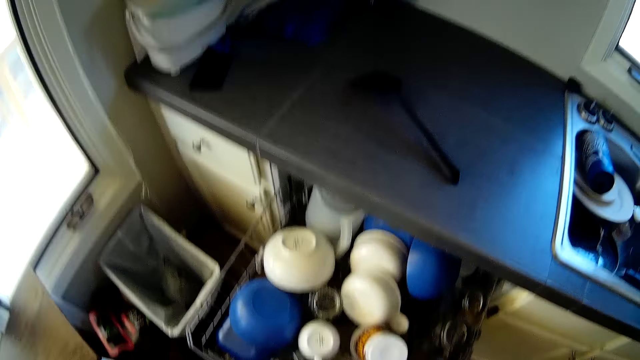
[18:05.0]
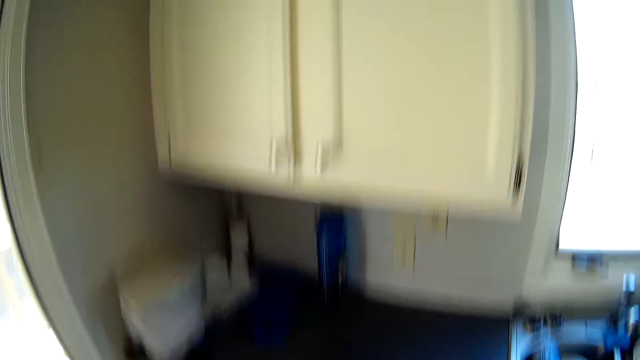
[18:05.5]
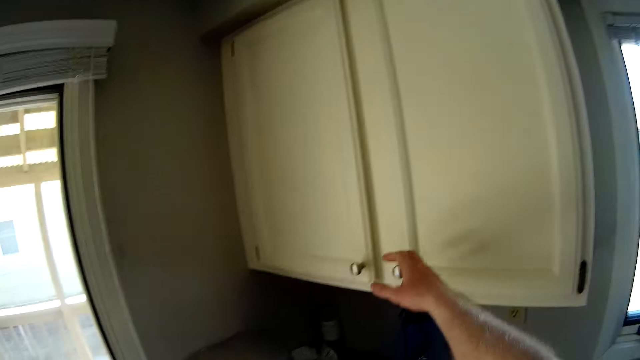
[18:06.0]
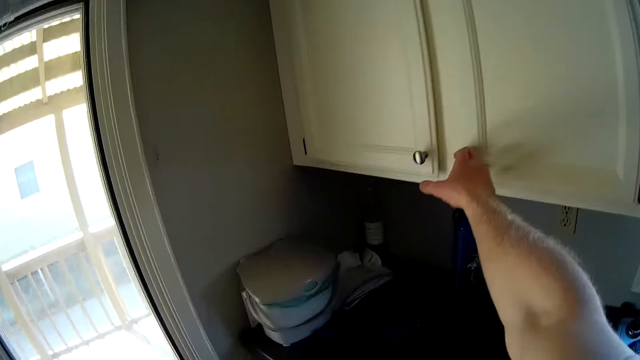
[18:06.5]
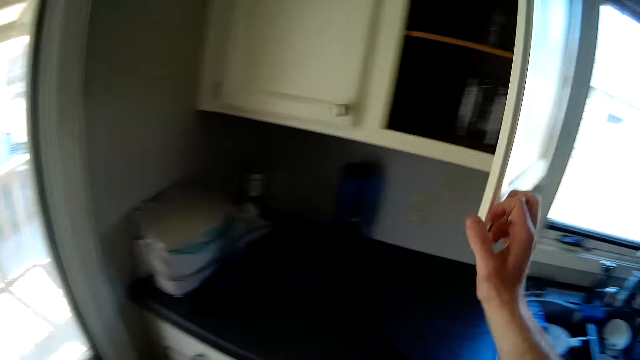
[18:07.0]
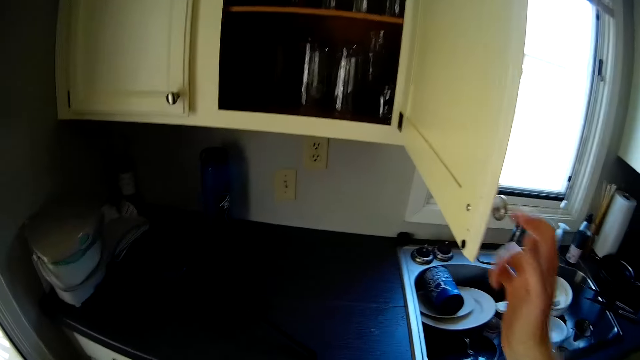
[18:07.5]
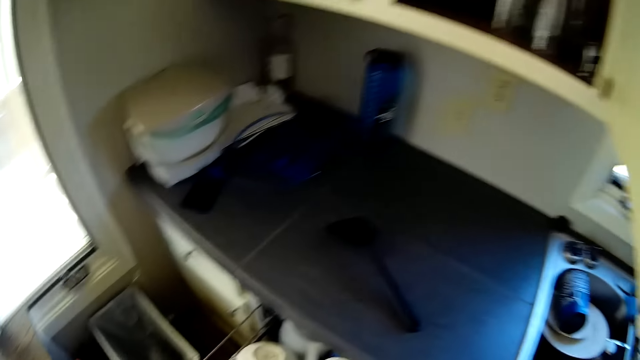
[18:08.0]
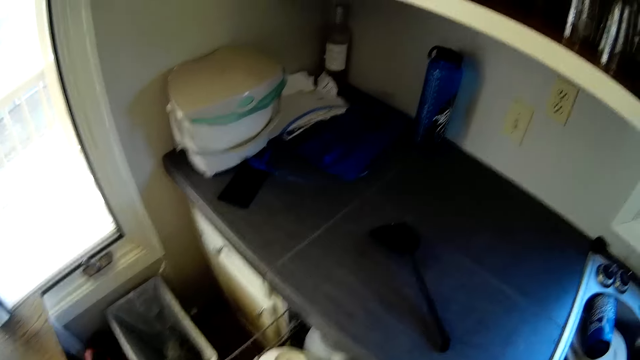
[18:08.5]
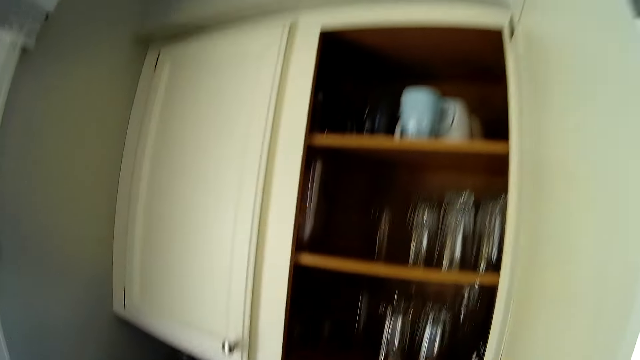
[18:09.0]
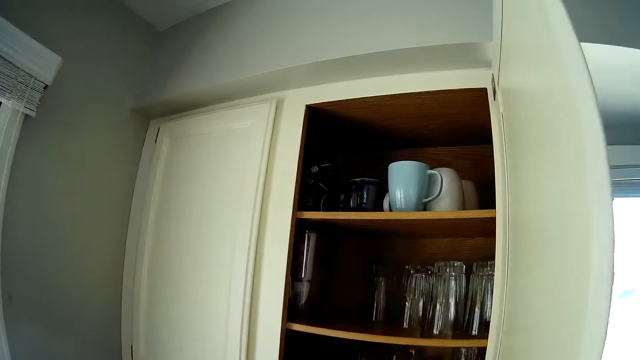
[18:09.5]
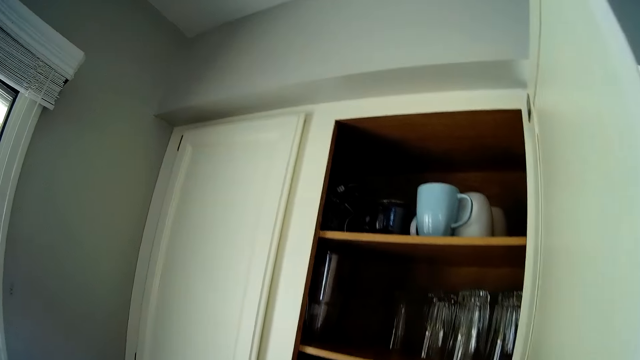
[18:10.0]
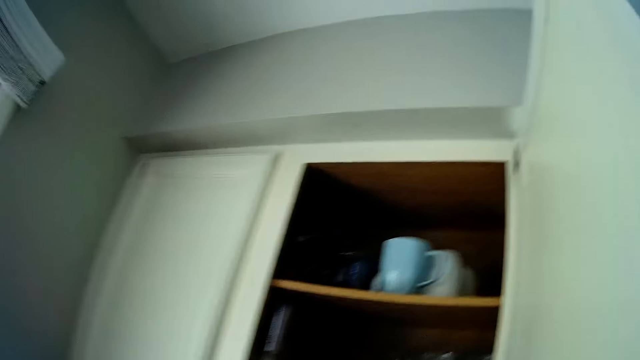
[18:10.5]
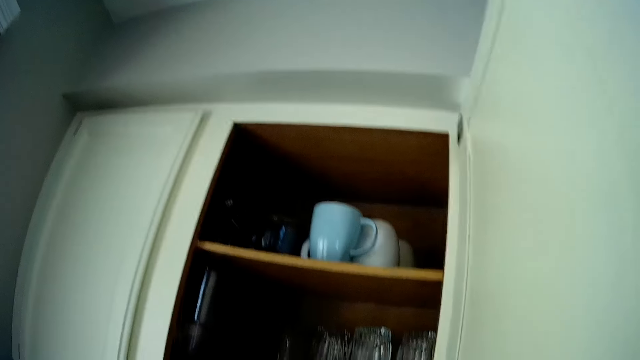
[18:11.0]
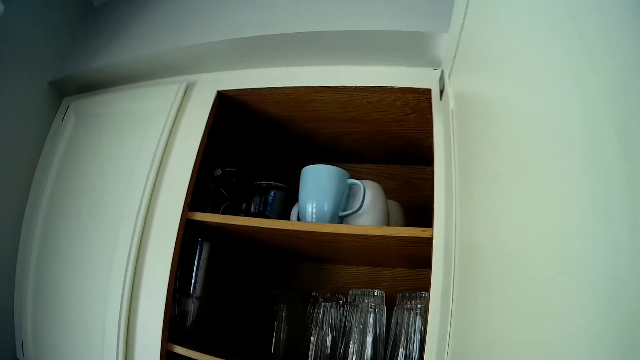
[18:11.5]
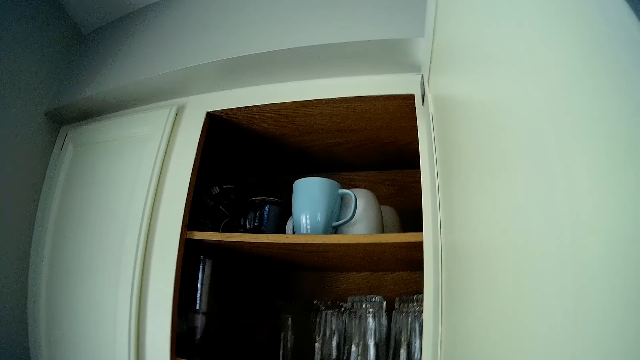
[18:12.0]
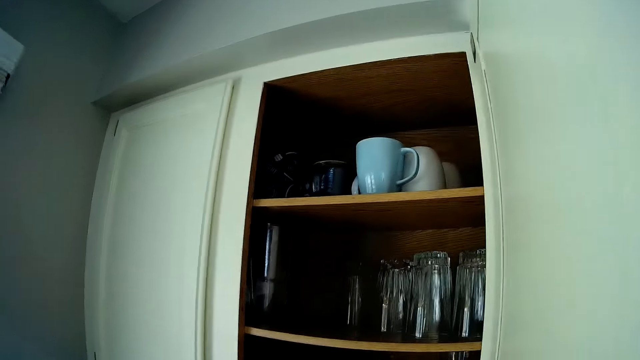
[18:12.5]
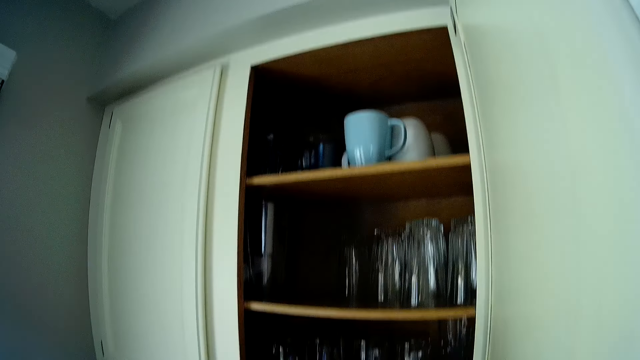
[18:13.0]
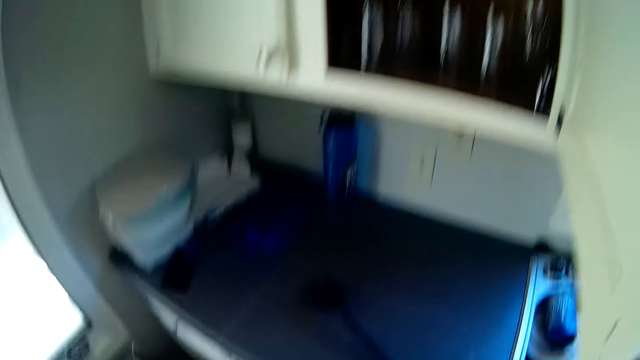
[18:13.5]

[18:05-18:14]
The camera wearer opens a kitchen cabinet or cupboard with his right hand. He stares inside the kitchen cupboard. He arranges glasses in the kitchen cupboard.

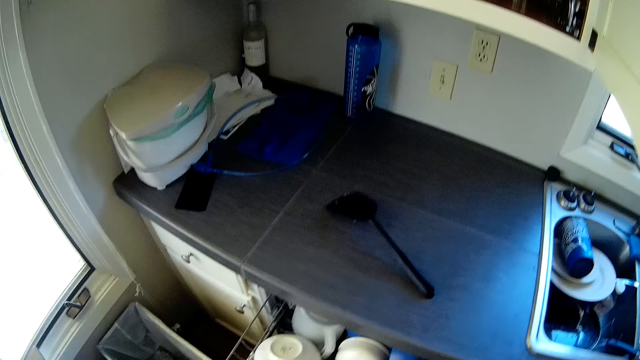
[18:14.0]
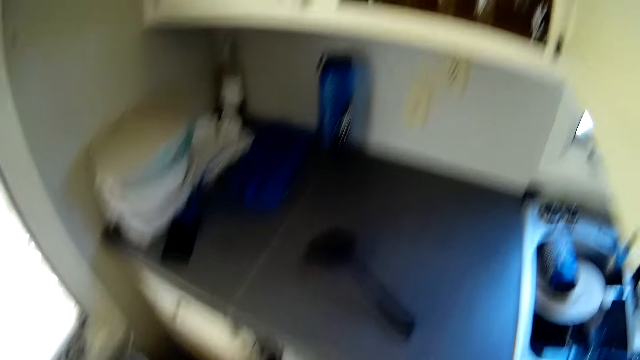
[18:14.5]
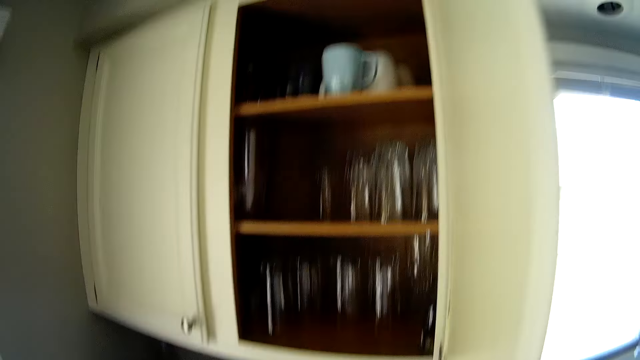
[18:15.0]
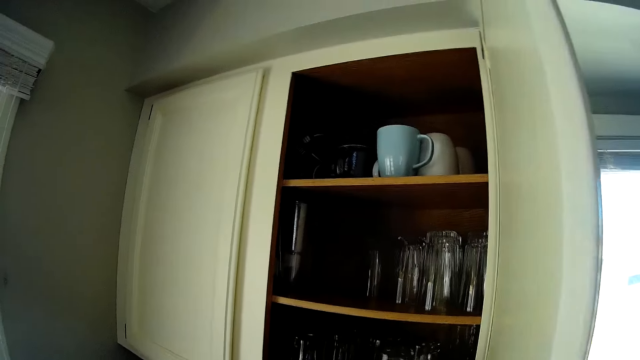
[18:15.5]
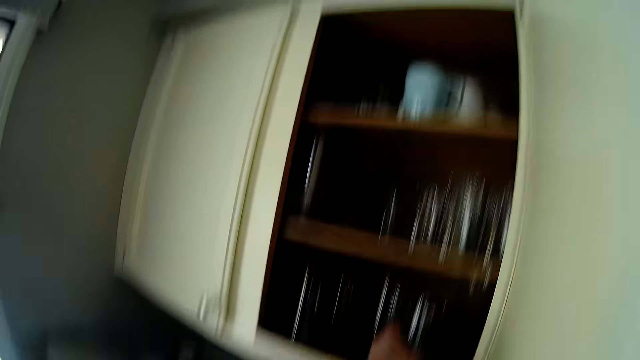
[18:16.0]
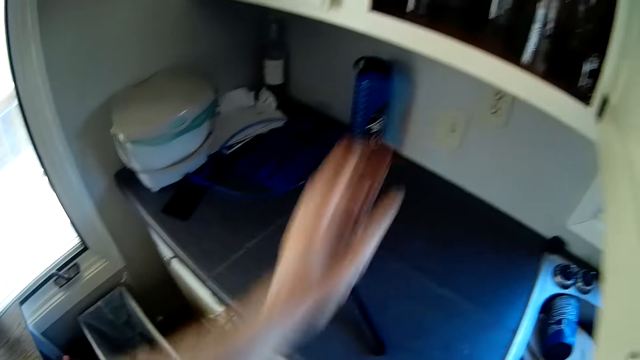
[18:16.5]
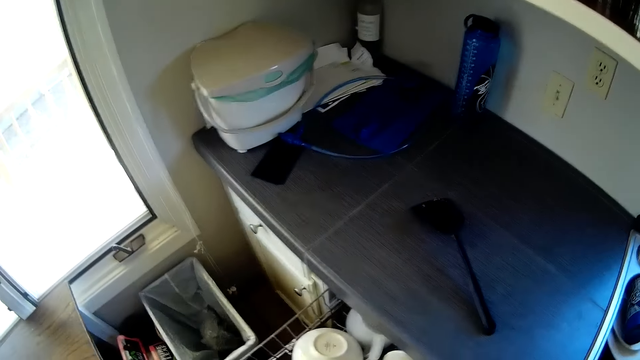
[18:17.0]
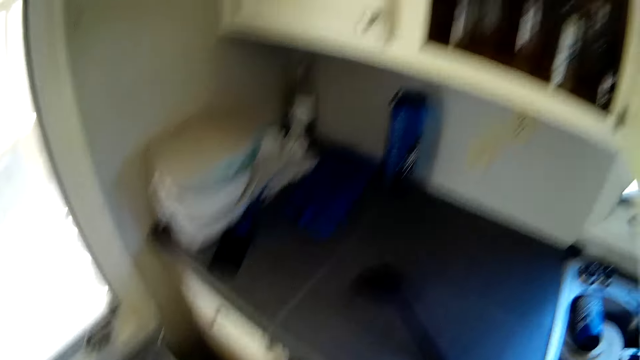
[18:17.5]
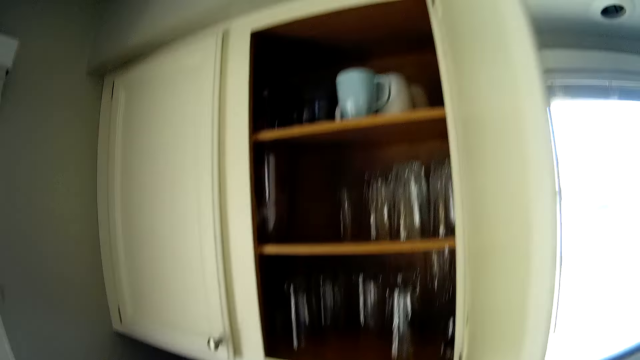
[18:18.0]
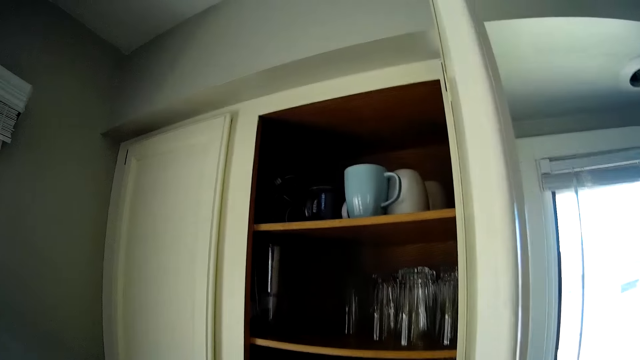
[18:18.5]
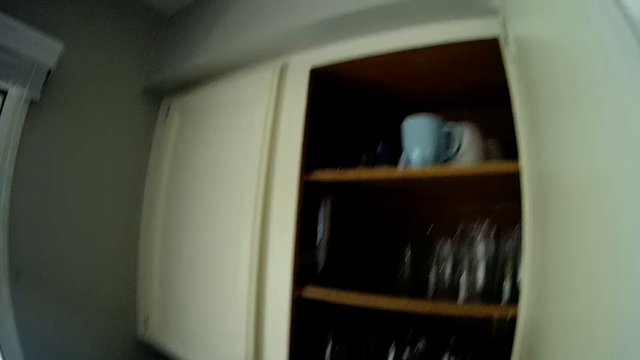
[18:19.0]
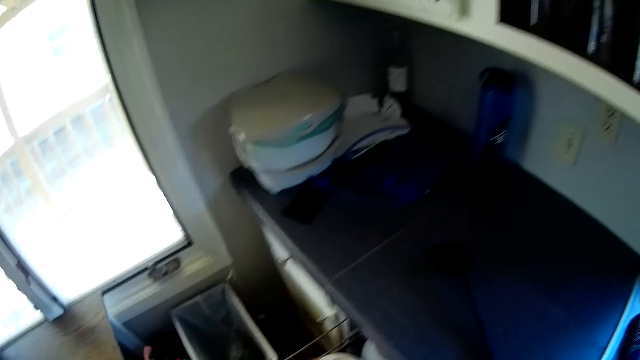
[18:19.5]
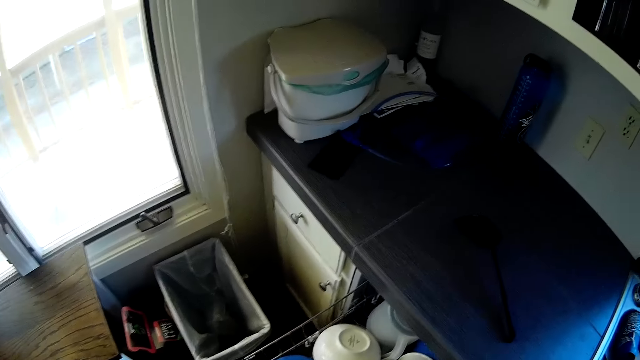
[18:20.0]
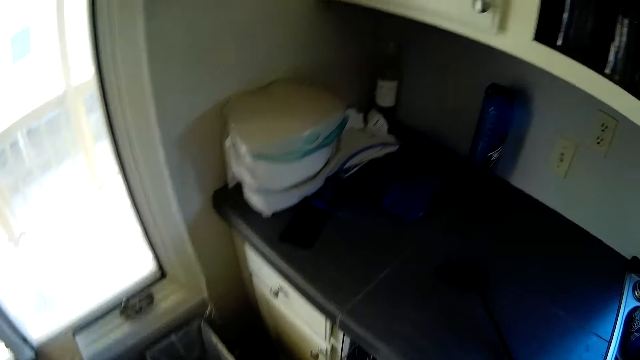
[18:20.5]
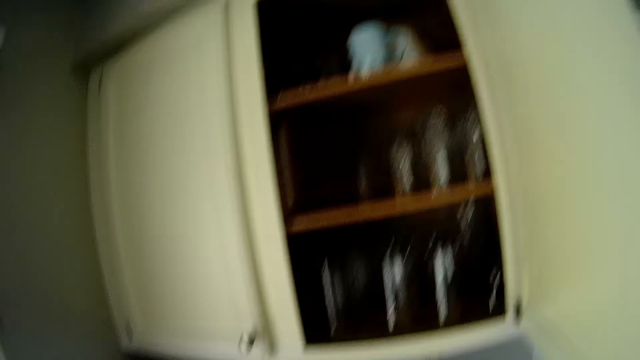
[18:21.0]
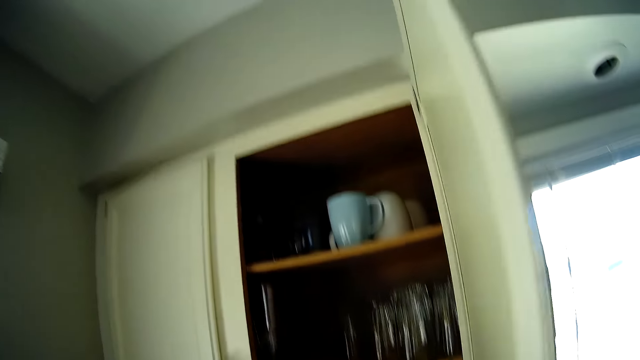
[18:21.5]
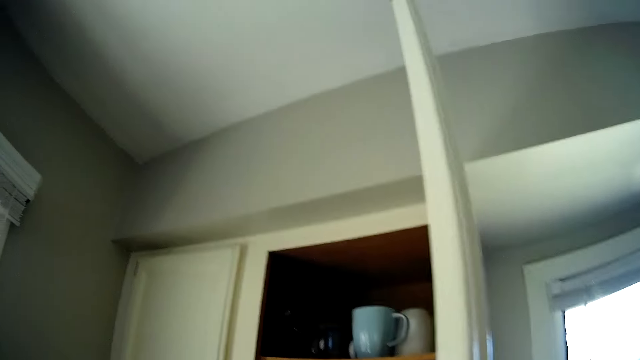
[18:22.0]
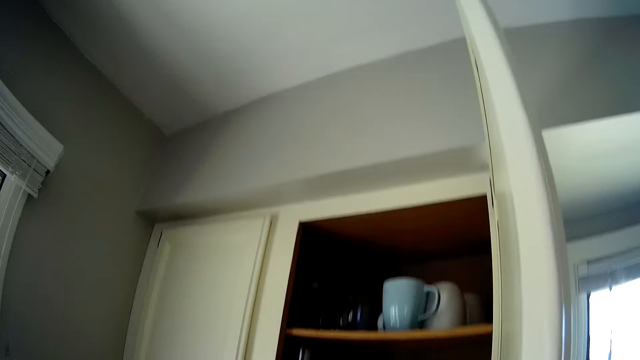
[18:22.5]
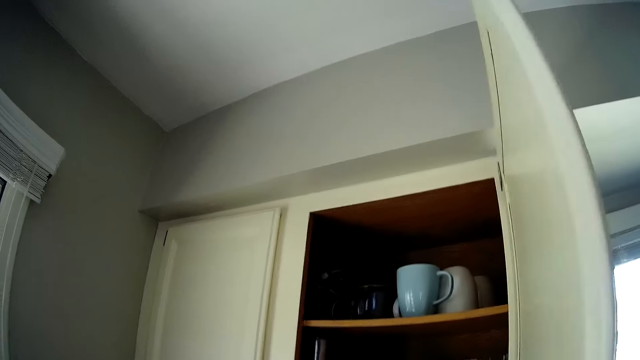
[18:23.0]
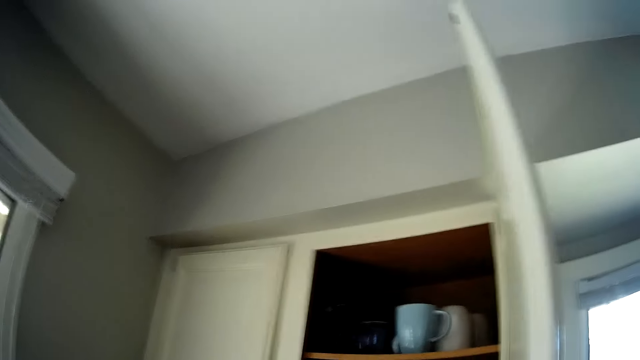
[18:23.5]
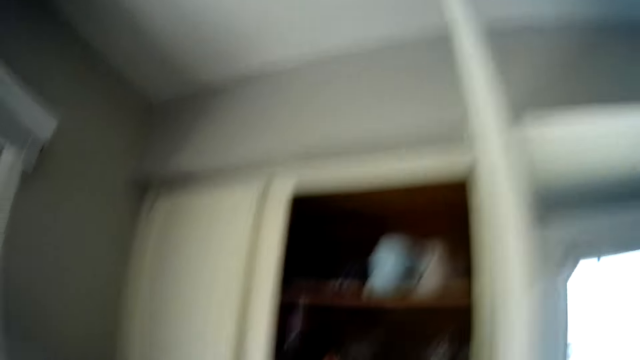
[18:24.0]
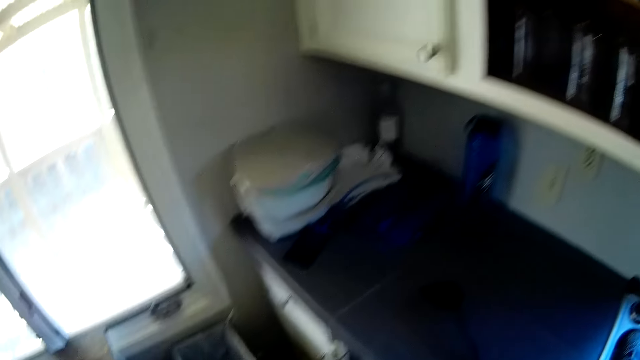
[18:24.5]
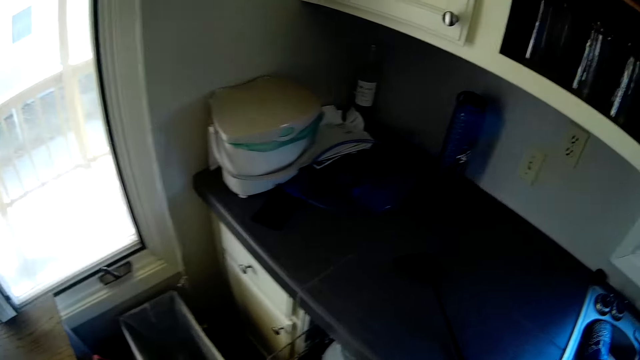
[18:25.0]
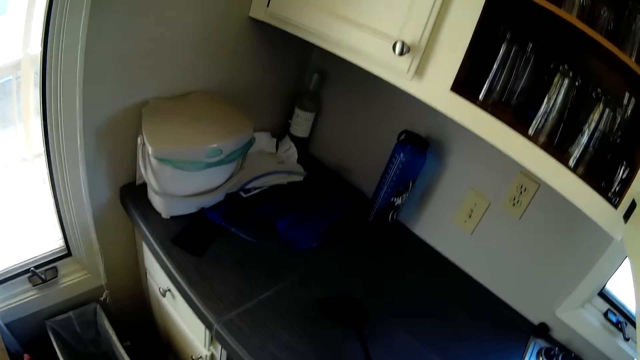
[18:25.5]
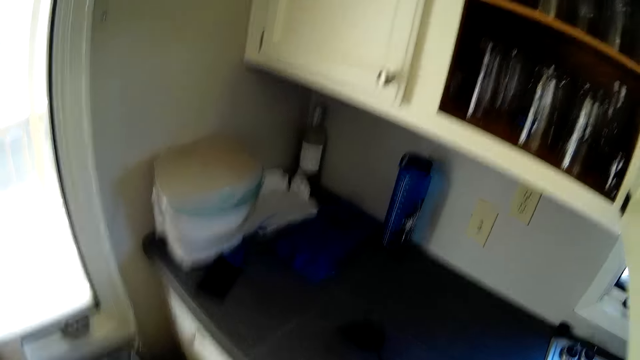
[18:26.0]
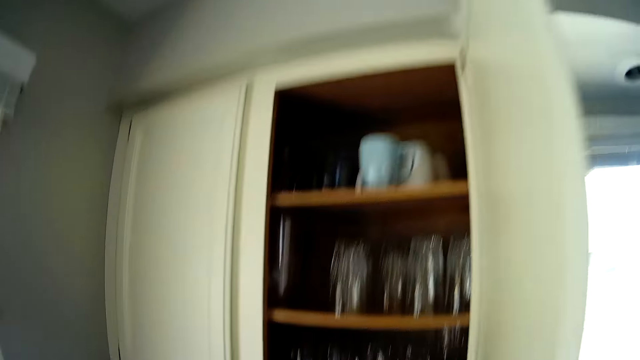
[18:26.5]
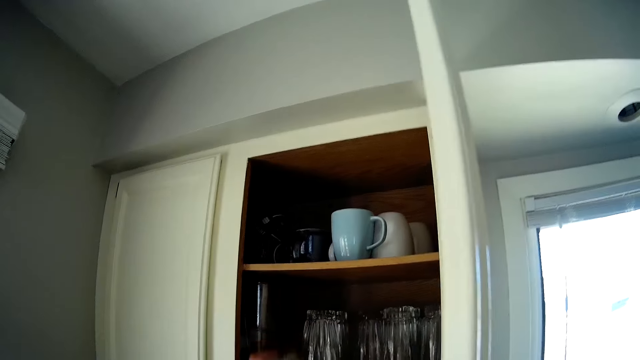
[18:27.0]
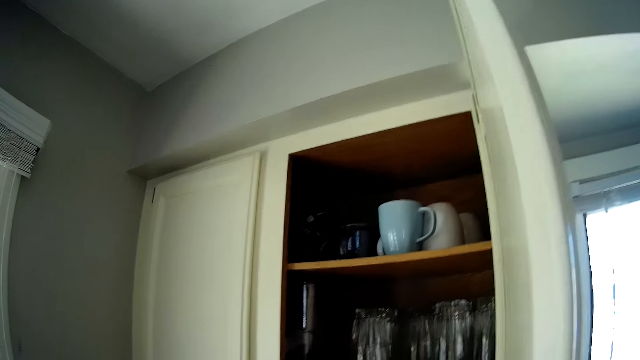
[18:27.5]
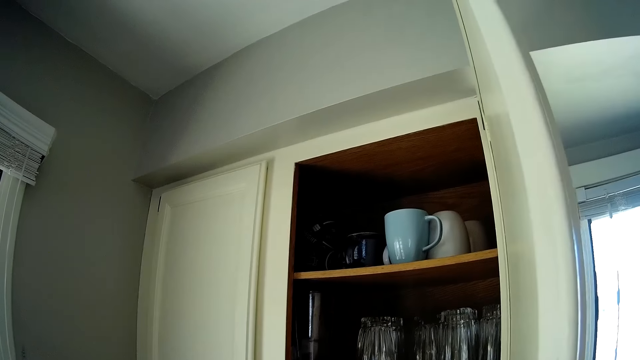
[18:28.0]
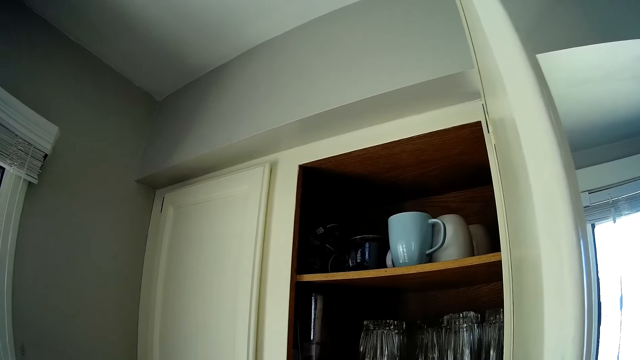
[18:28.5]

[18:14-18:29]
The camera wearer puts a glass cup into the kitchen cabinet with his left hand.
